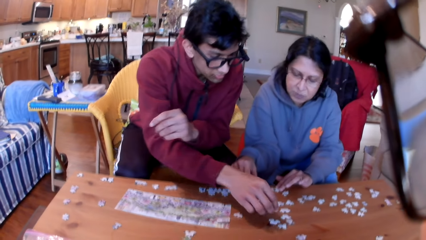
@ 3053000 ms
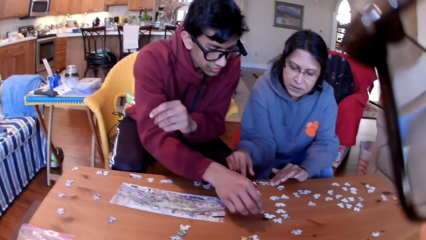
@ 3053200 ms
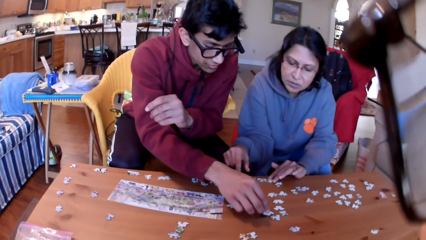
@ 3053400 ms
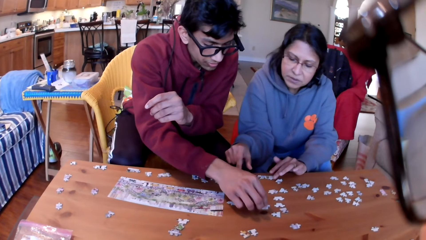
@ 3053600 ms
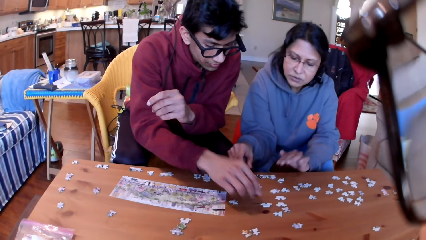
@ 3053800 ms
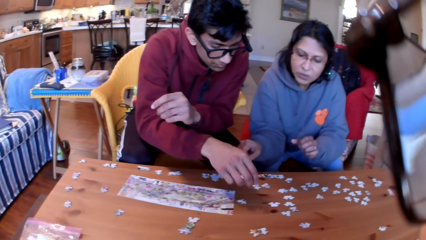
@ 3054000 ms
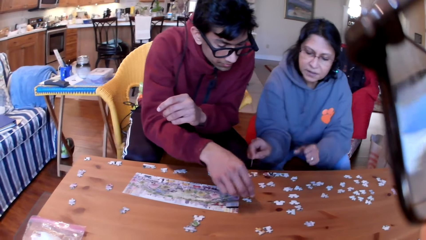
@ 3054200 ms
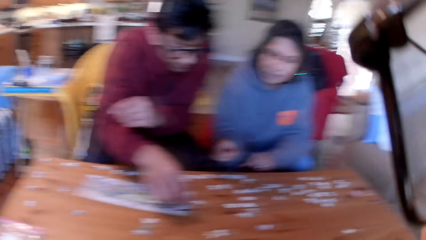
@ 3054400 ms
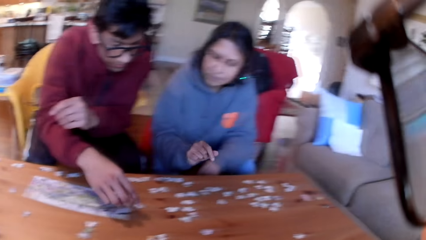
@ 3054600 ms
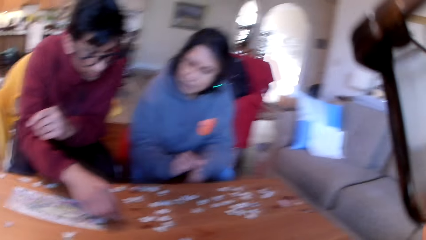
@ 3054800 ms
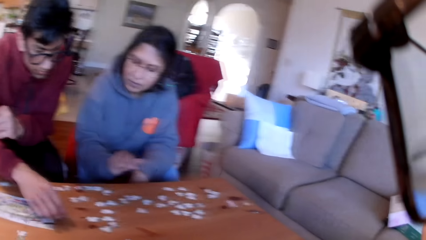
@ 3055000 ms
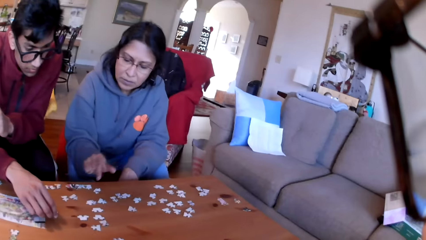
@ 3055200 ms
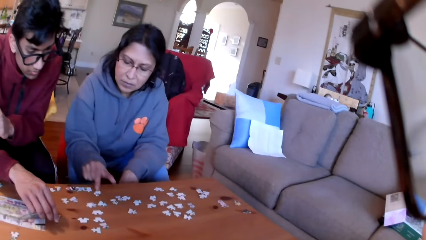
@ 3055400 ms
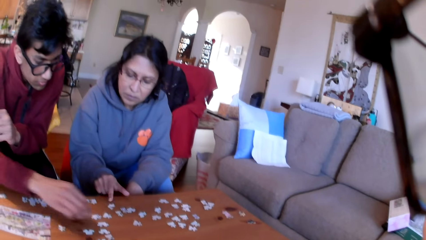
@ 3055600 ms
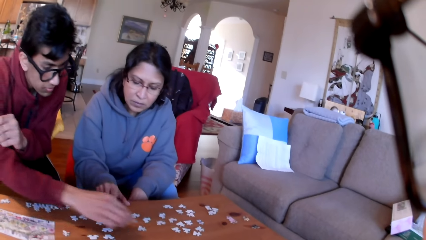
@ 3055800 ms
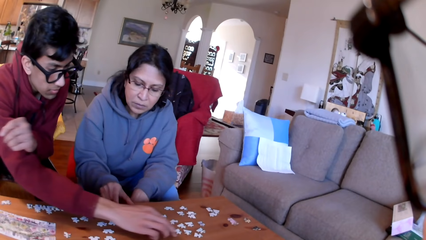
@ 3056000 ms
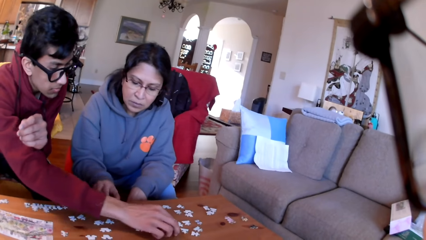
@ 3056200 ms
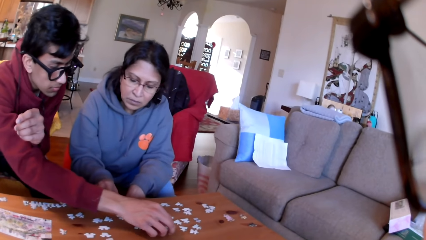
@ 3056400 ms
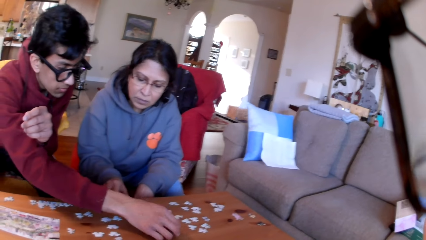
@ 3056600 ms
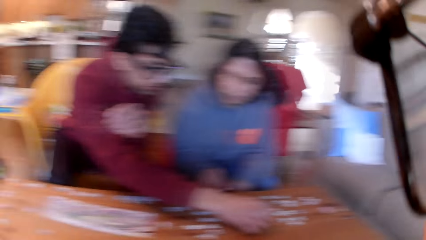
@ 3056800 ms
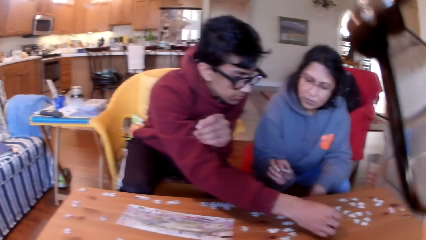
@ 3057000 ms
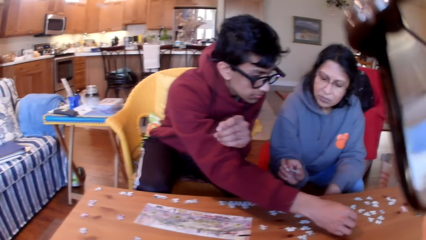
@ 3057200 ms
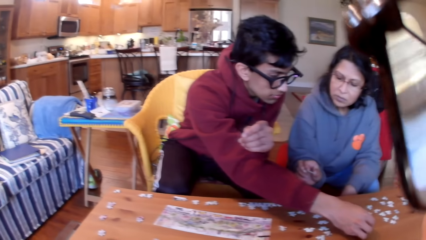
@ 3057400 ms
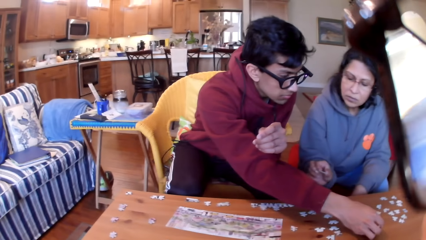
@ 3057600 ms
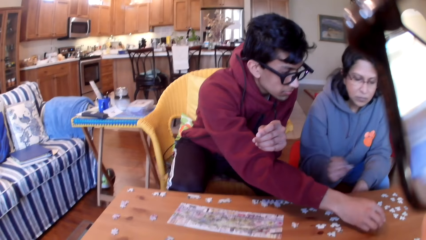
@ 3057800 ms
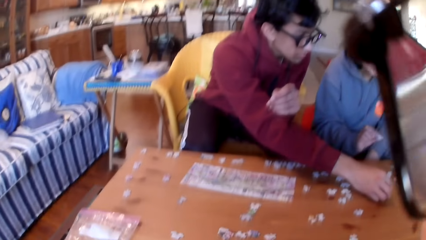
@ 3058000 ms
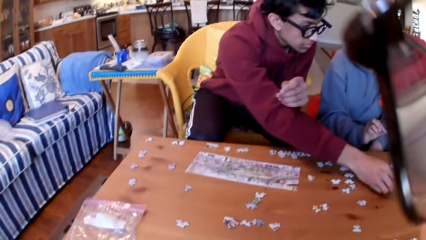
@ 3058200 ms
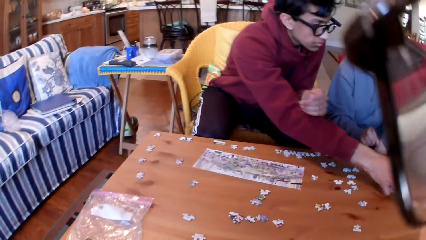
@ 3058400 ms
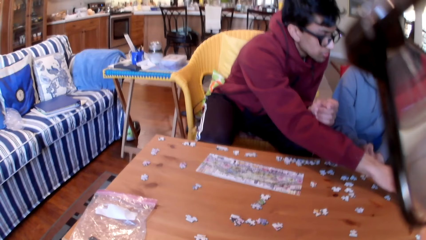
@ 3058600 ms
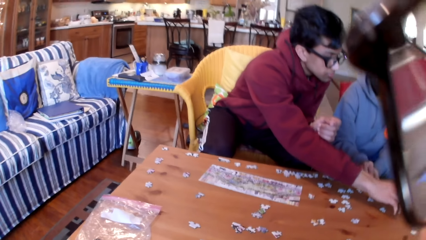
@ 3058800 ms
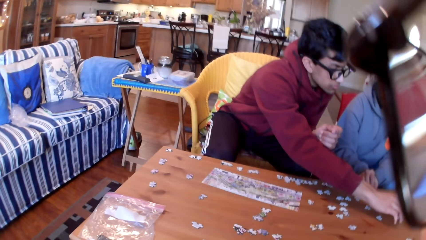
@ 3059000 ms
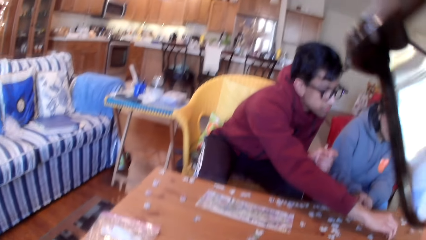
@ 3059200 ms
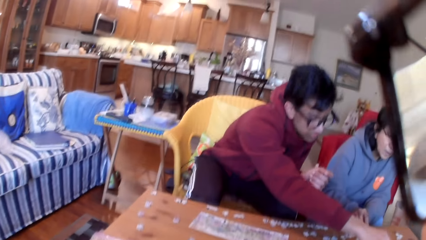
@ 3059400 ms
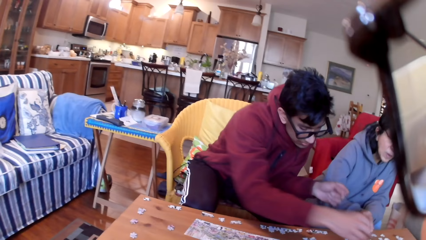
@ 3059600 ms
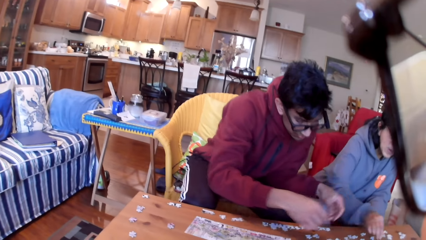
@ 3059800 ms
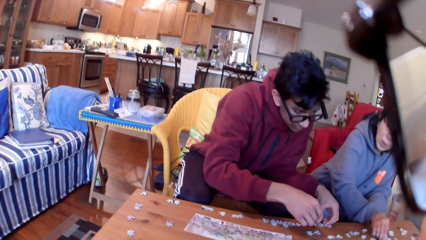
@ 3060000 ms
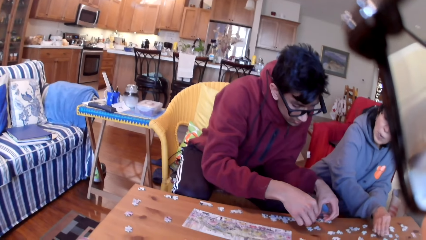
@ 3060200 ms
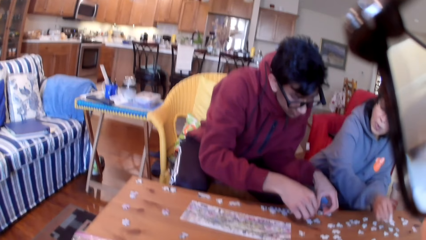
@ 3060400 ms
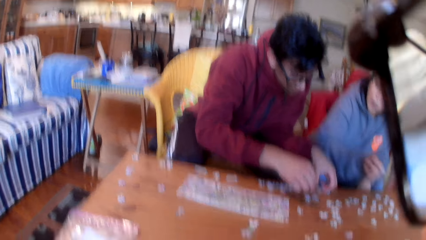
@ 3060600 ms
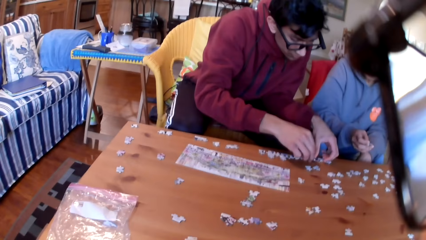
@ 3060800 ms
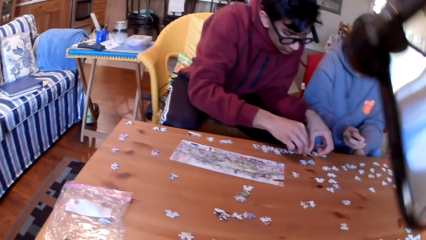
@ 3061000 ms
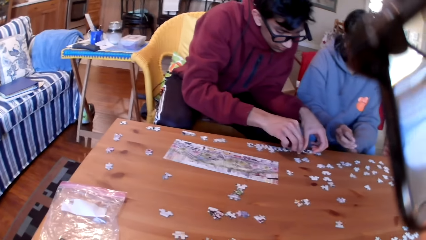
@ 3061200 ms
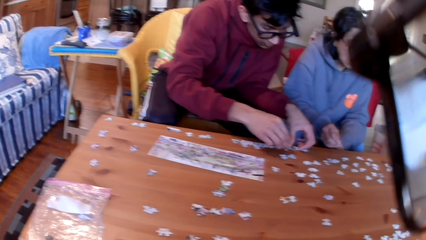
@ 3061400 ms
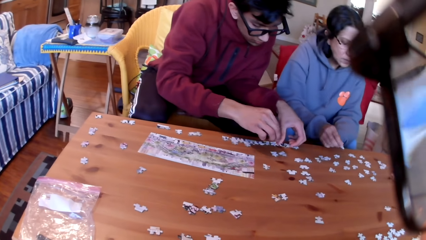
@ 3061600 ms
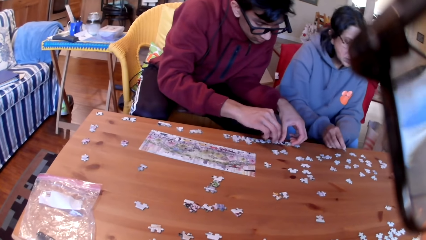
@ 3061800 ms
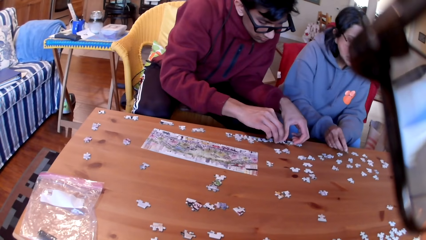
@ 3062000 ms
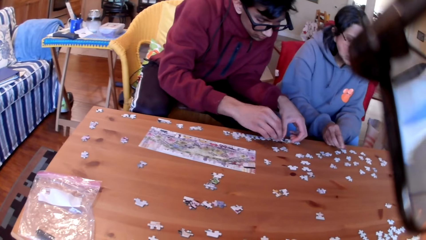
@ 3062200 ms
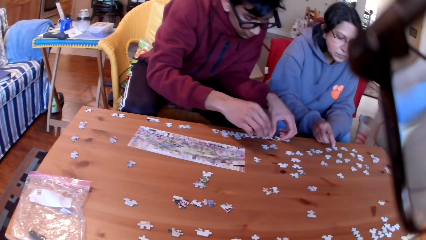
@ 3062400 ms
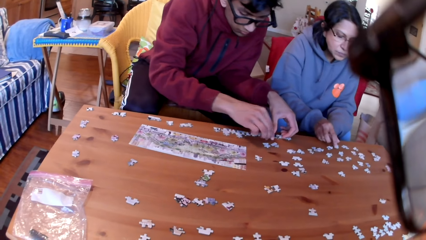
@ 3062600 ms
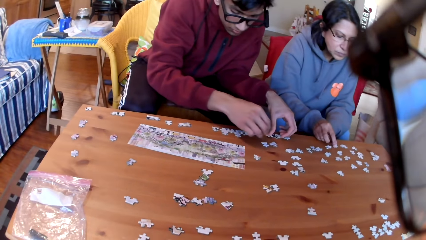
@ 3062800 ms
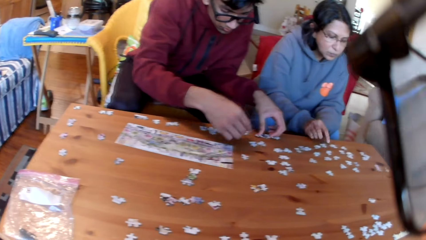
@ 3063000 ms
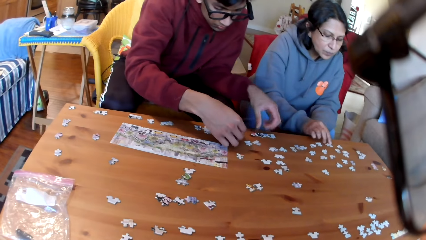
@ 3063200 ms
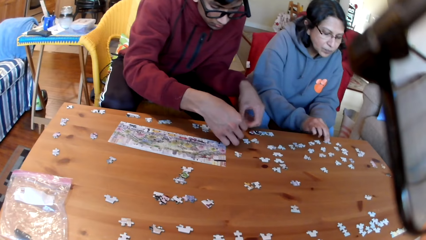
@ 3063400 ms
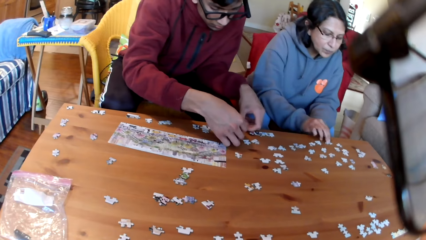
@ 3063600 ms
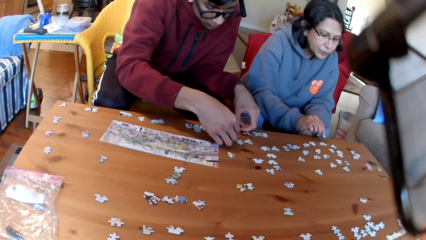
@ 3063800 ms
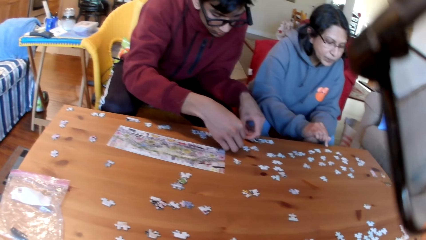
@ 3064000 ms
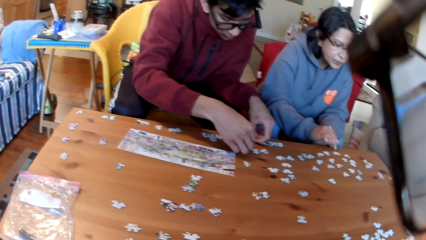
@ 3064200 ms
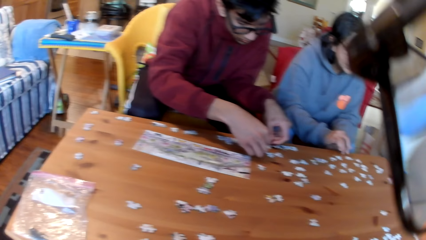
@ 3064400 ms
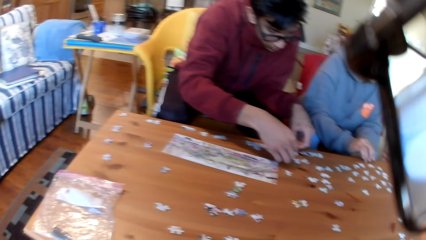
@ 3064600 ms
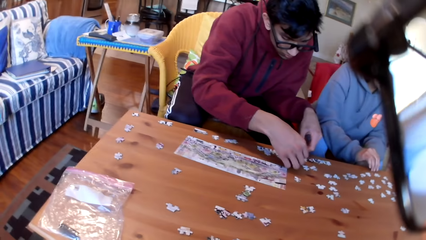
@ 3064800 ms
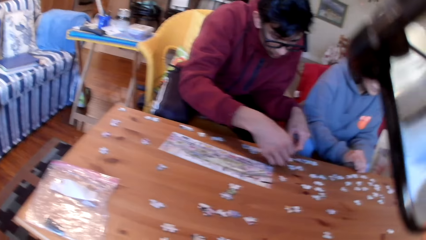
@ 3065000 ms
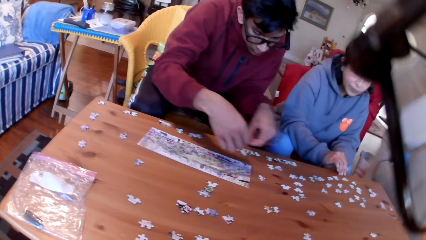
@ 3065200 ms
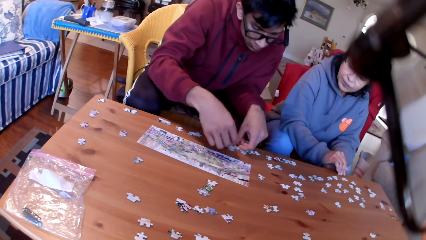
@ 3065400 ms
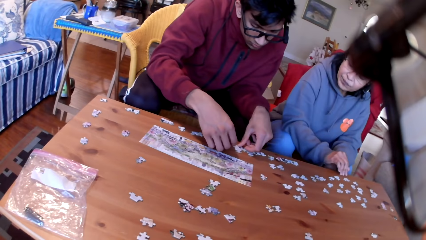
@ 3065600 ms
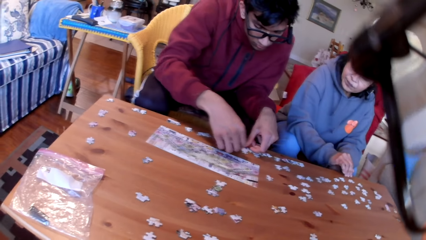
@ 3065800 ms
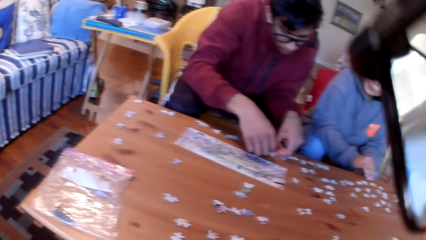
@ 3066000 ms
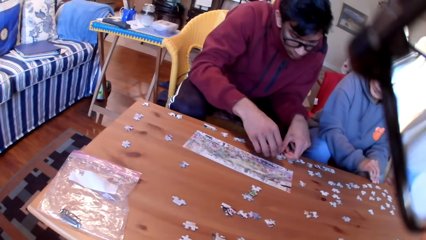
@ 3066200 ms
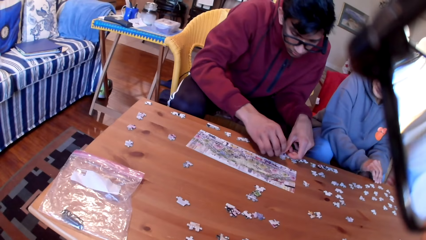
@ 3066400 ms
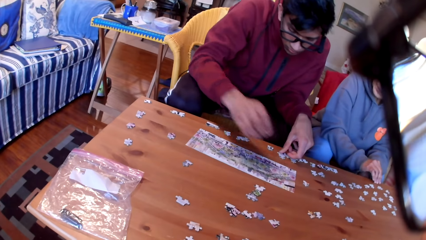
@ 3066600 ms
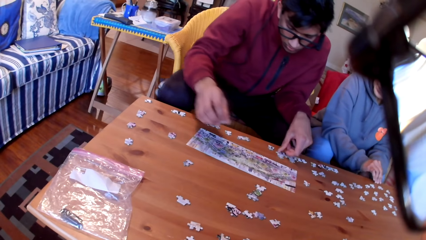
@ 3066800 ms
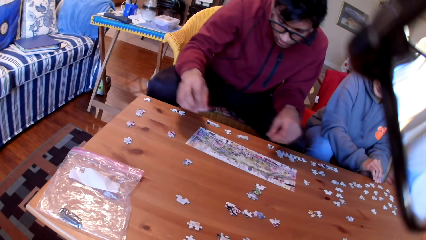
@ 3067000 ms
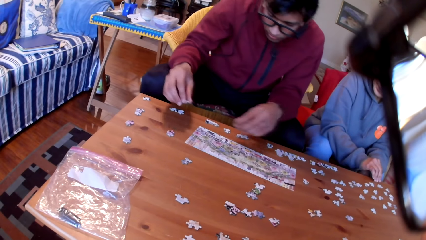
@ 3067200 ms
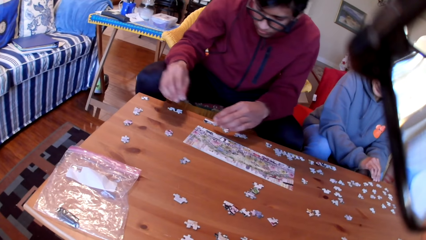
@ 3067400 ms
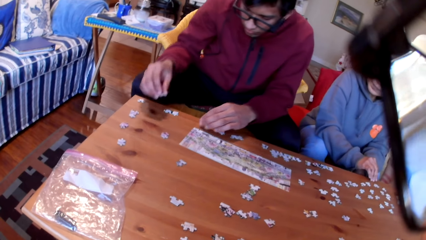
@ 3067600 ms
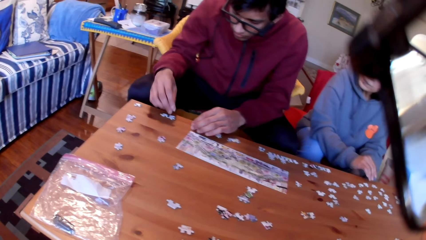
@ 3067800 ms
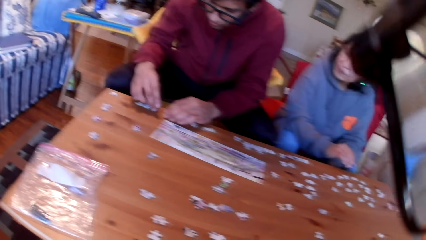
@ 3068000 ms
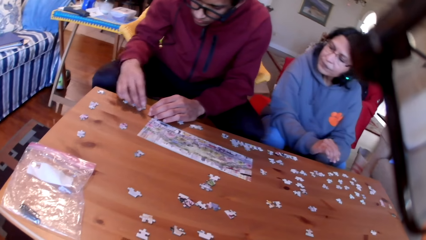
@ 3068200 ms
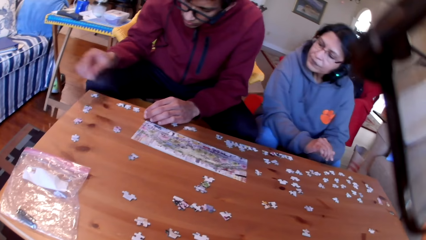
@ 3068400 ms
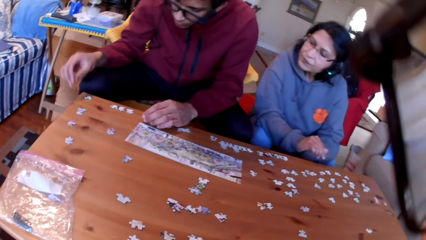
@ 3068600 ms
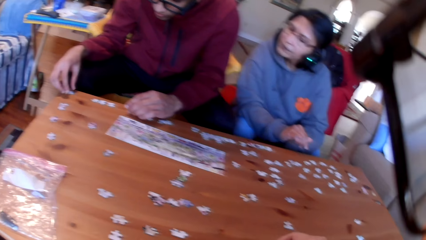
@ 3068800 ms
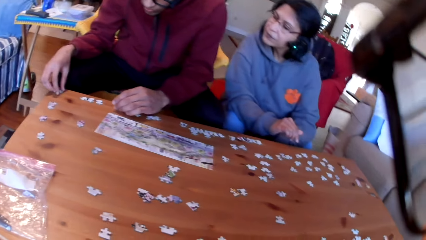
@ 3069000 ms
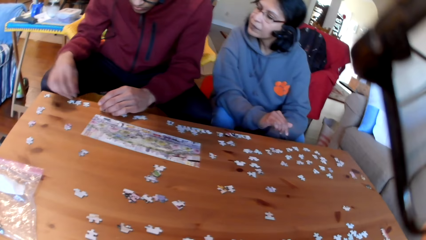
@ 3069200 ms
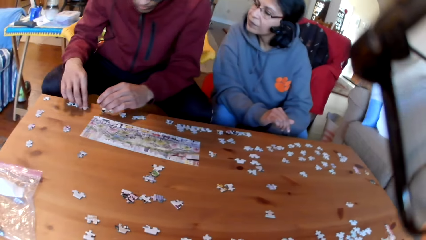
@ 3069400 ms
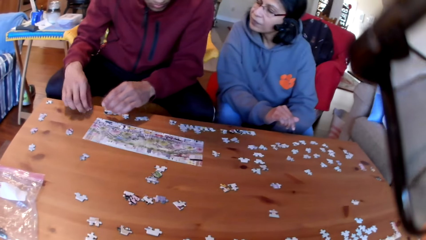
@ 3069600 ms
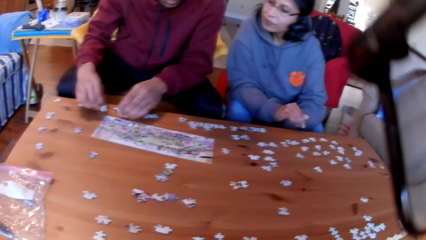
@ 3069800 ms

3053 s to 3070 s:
The man takes a puzzle. The camera wearer looks at the colleagues. The woman moves a puzzle. The man takes a puzzle and joins the puzzles. The woman takes a puzzle and puts the puzzle on the table. The man joins the puzzles and holds a puzzle.
